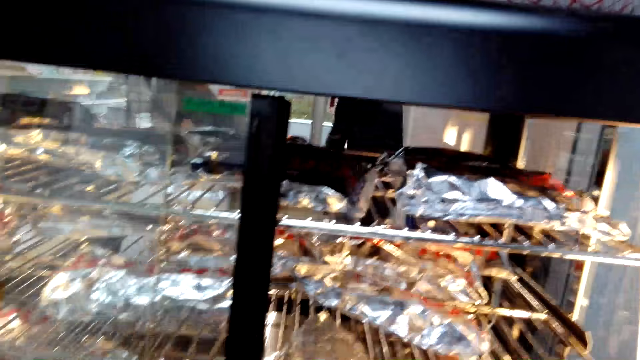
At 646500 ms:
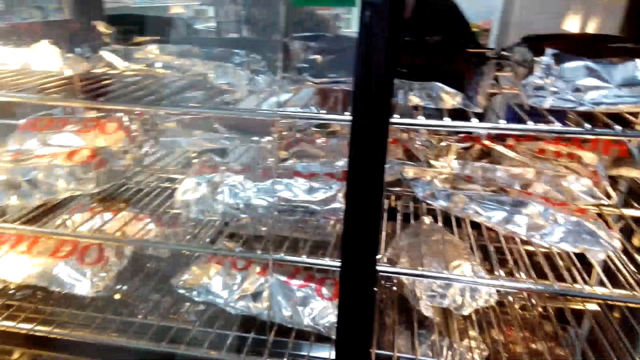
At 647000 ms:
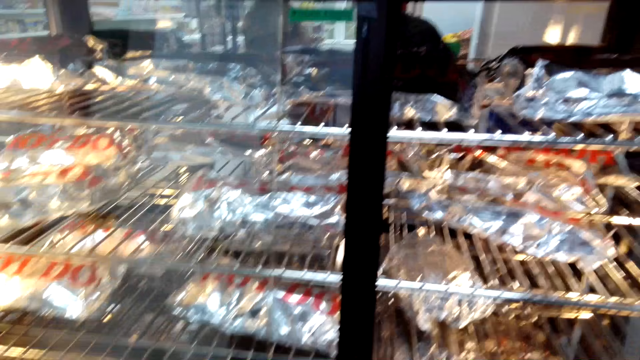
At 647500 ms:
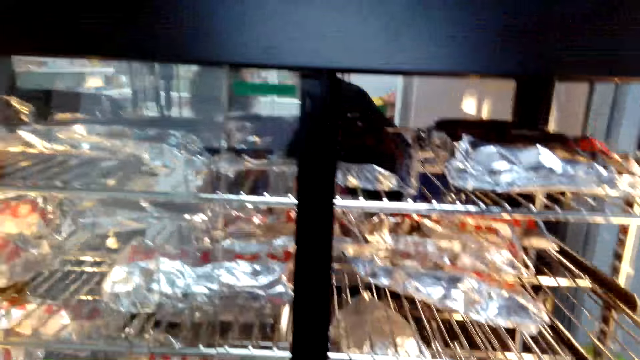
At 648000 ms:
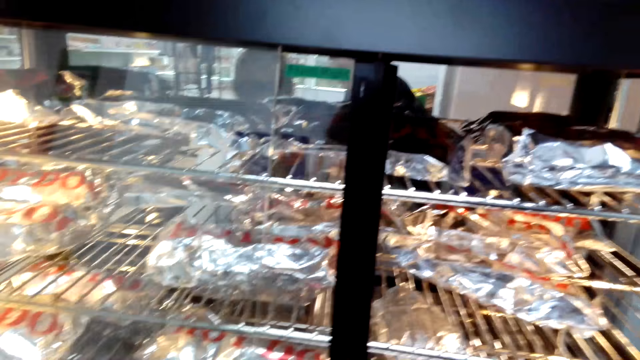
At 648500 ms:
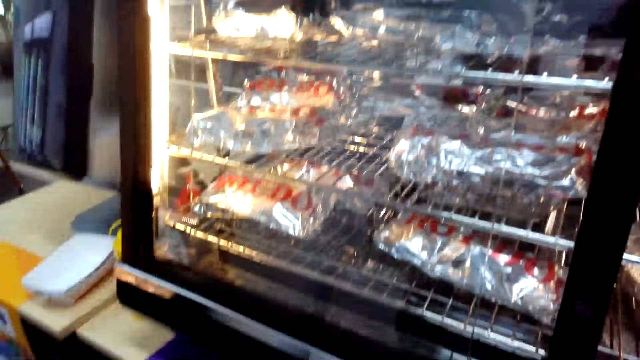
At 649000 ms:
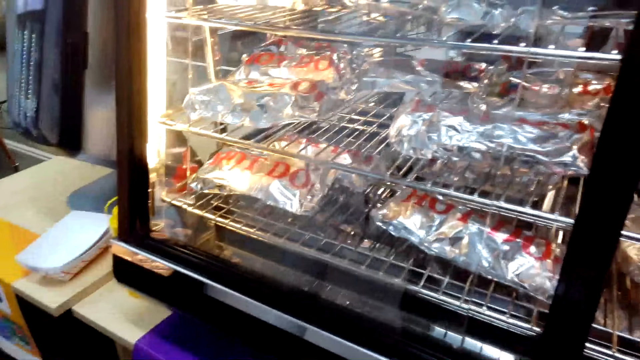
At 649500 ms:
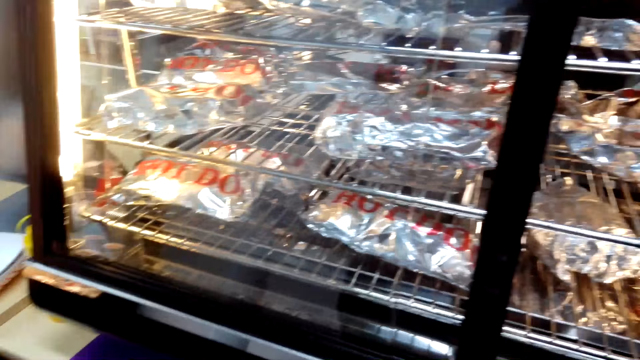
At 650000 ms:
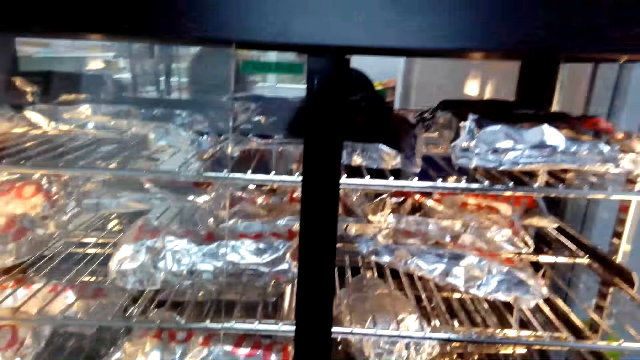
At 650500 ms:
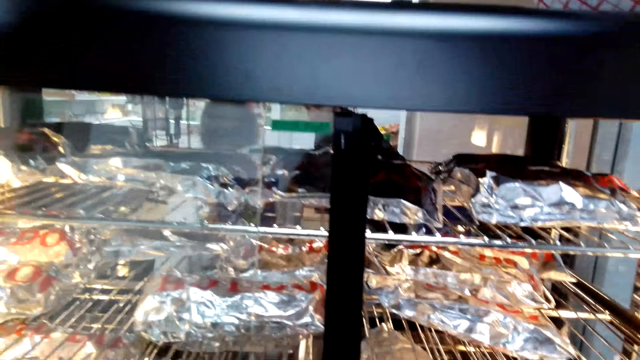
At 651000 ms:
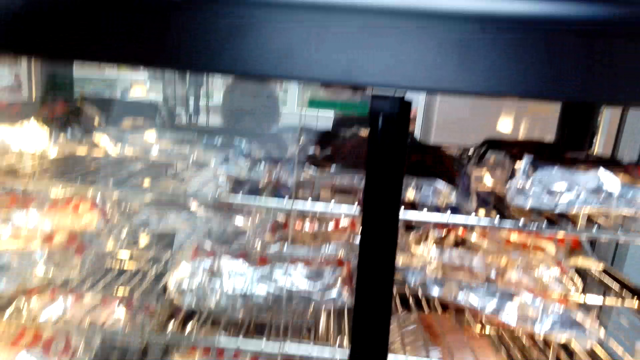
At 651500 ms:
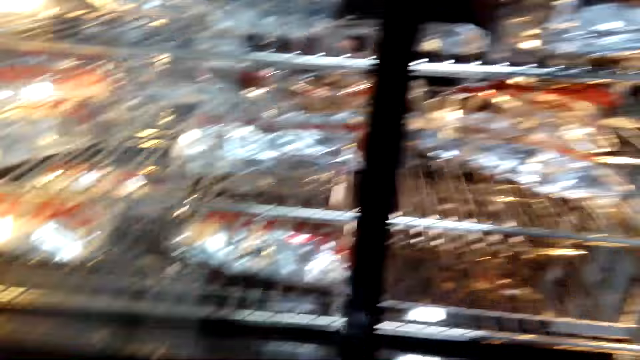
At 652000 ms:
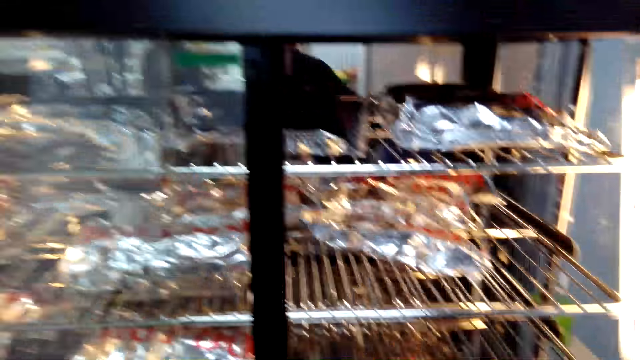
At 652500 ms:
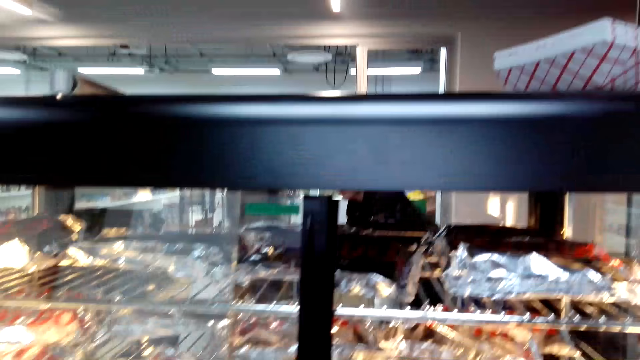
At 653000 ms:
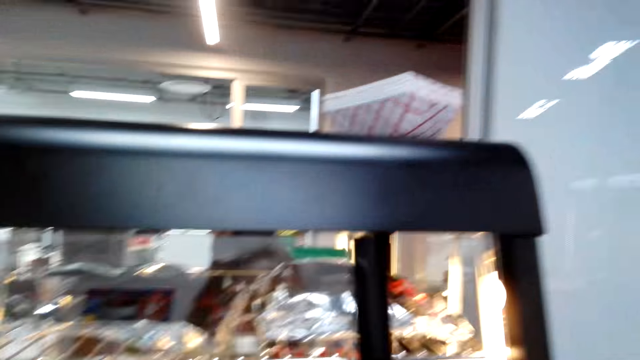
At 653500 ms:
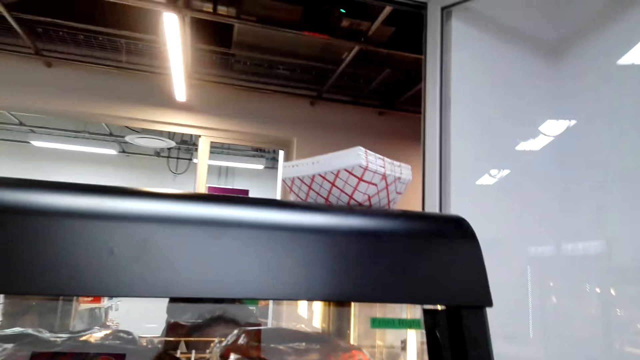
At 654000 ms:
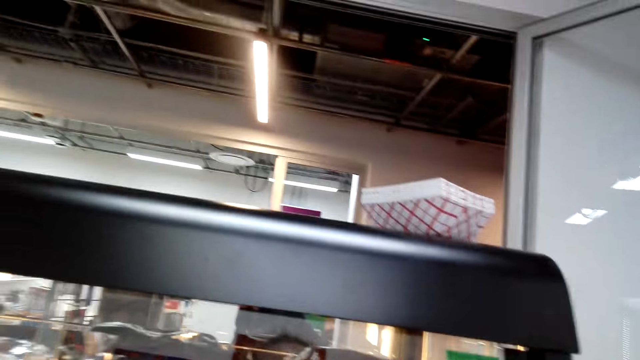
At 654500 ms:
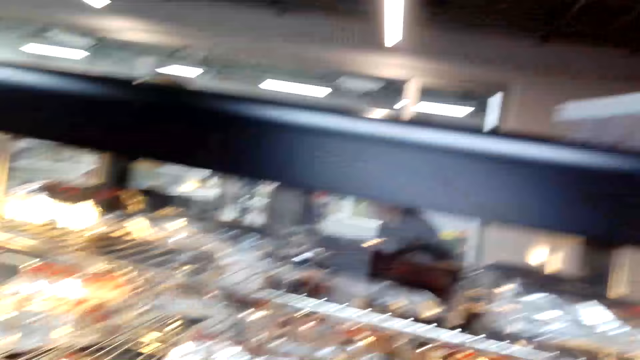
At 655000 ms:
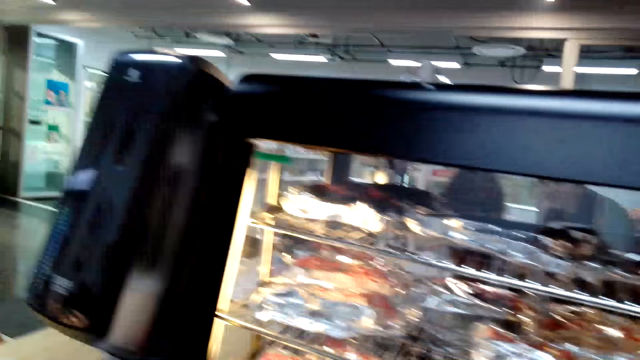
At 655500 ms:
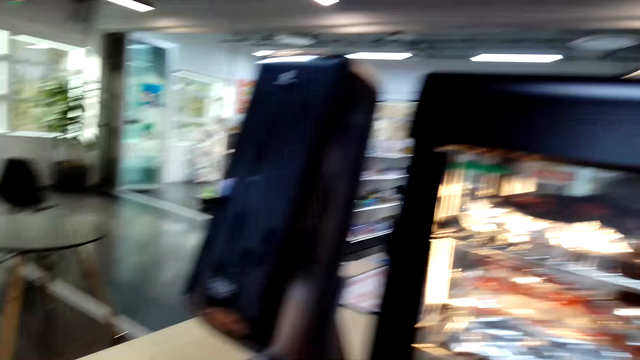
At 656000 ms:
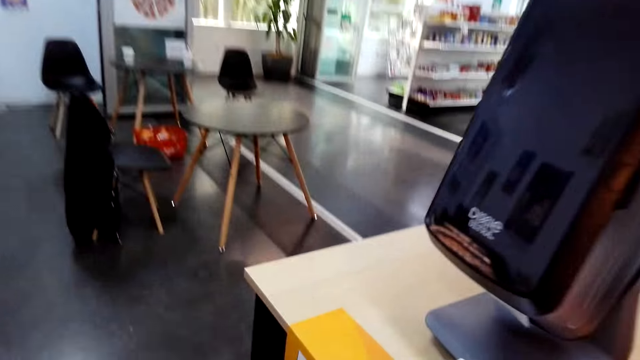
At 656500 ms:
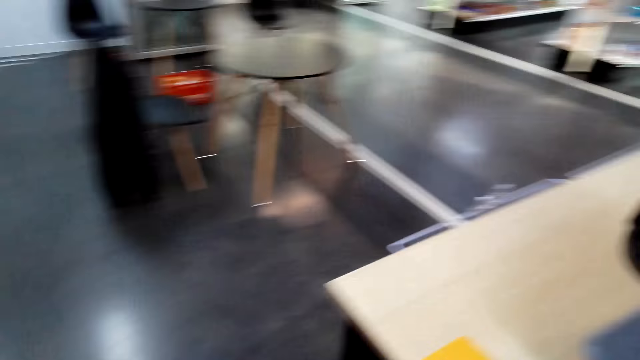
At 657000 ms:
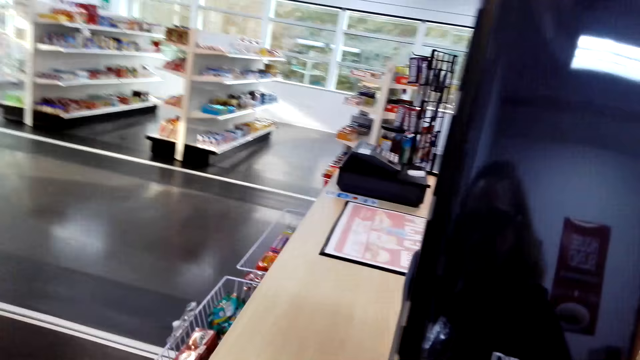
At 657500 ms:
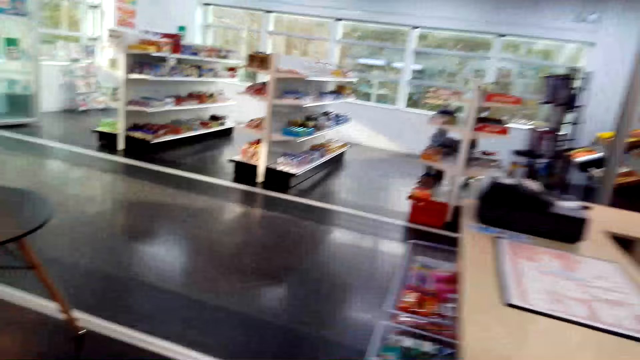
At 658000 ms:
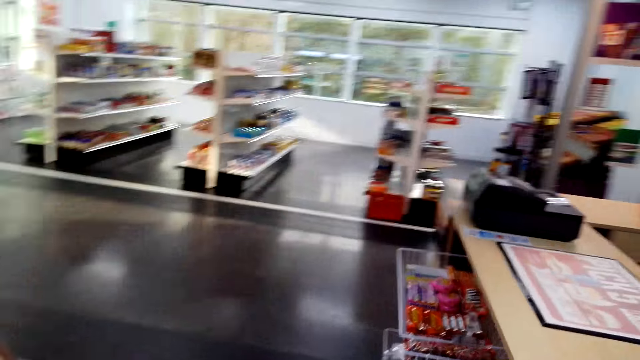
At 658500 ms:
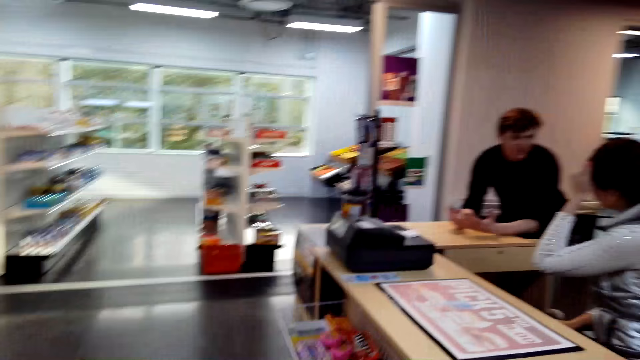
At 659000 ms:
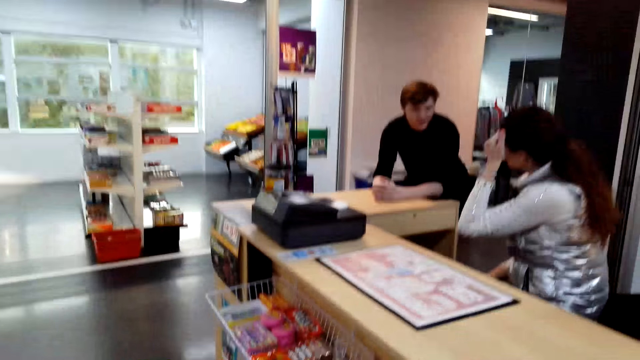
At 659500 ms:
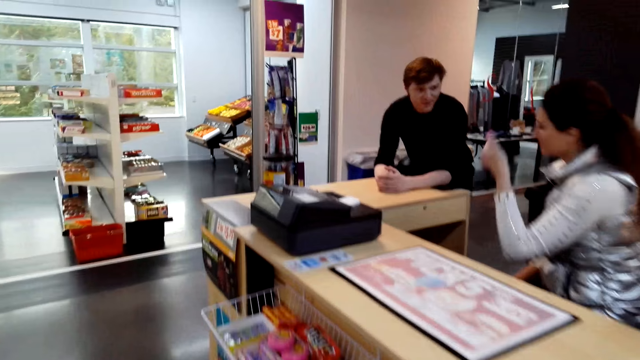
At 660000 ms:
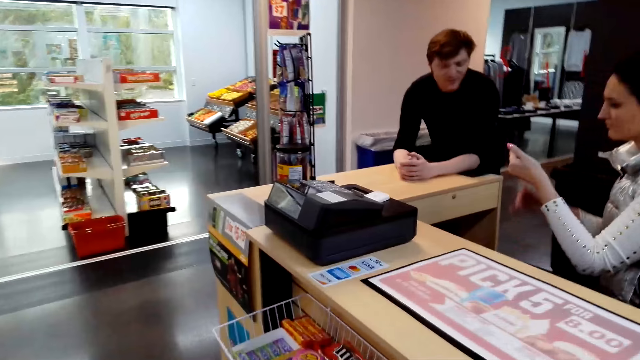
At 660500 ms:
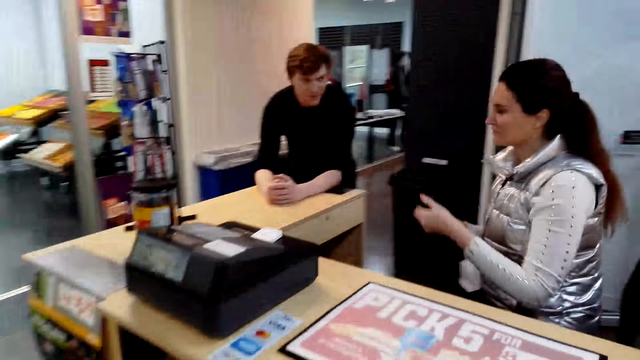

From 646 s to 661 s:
The camera wearer touches the aluminum wrapper. They pick something, close the shelf, walk away from the shelf, and walk around the supermarket.

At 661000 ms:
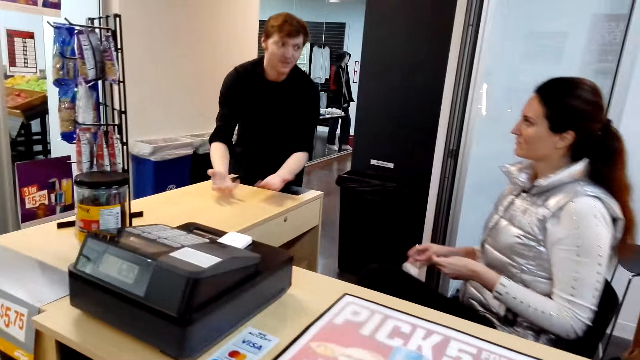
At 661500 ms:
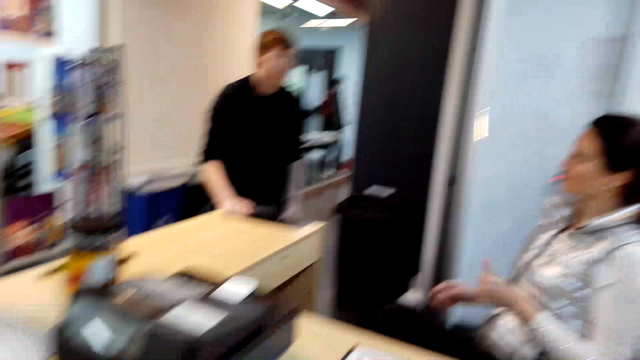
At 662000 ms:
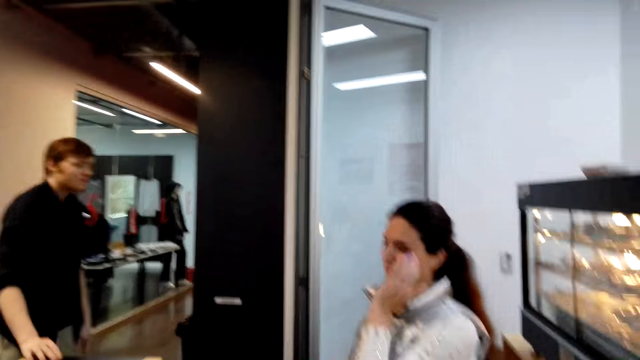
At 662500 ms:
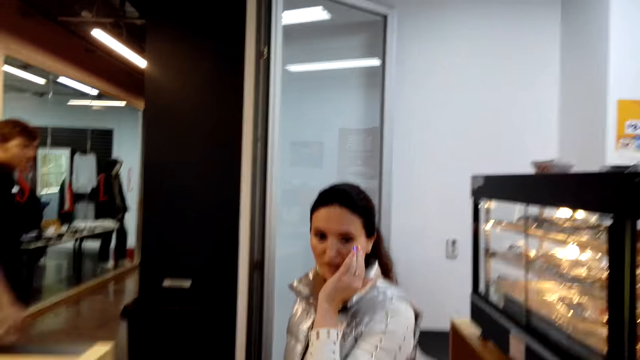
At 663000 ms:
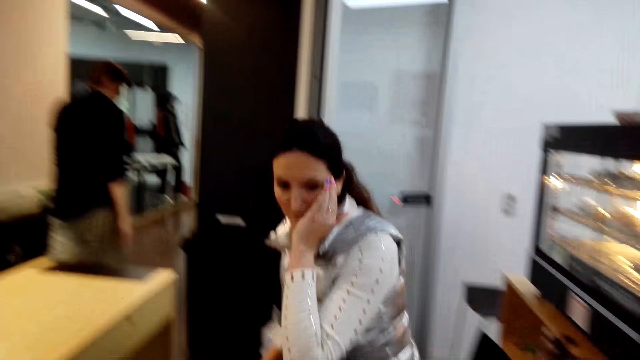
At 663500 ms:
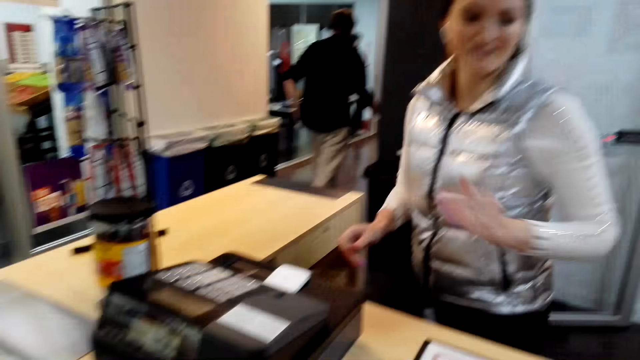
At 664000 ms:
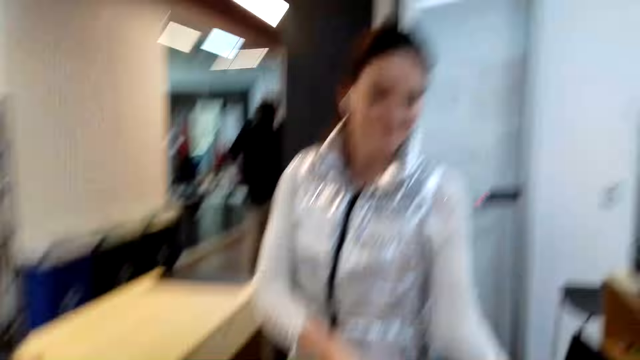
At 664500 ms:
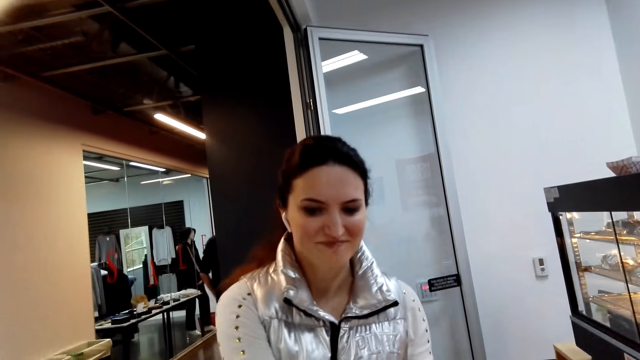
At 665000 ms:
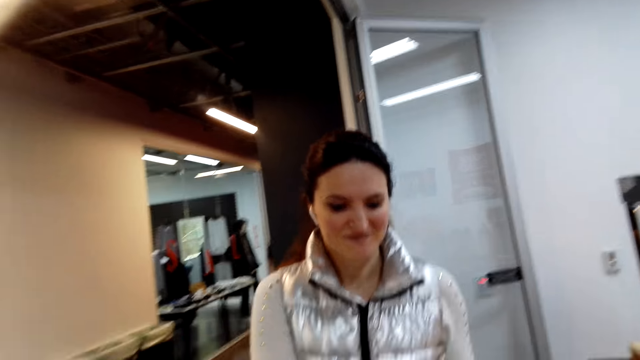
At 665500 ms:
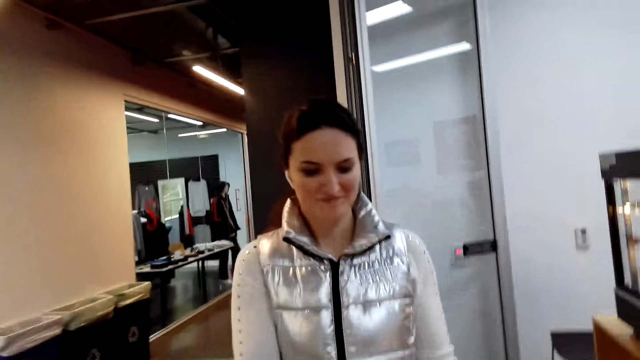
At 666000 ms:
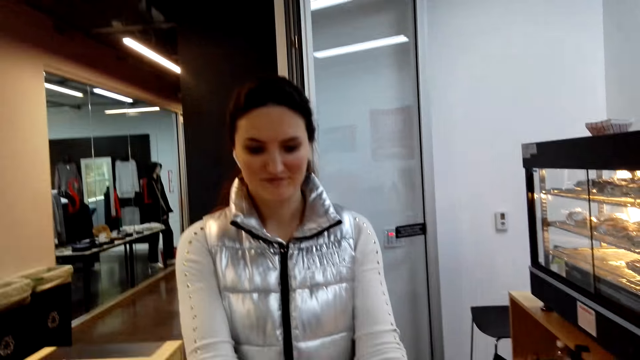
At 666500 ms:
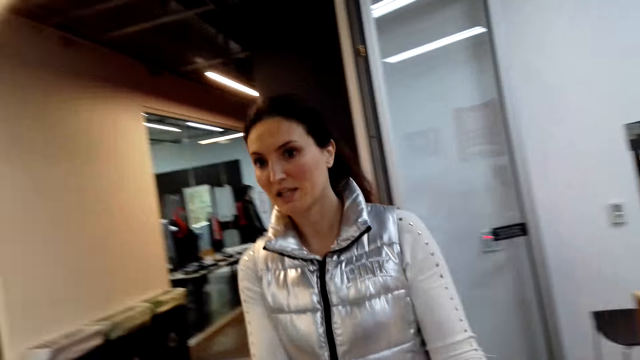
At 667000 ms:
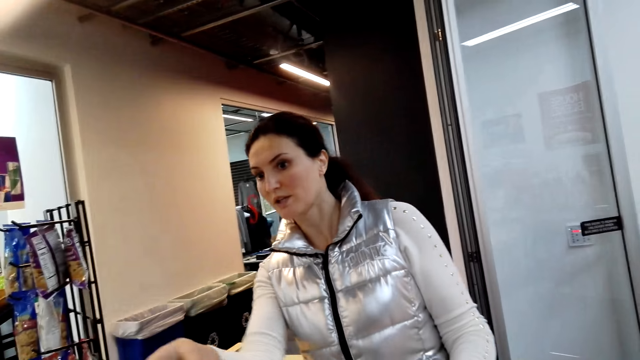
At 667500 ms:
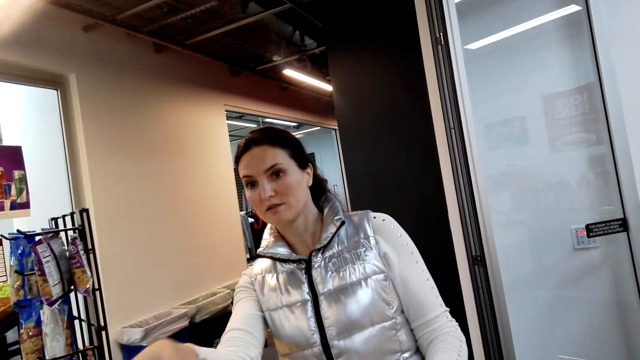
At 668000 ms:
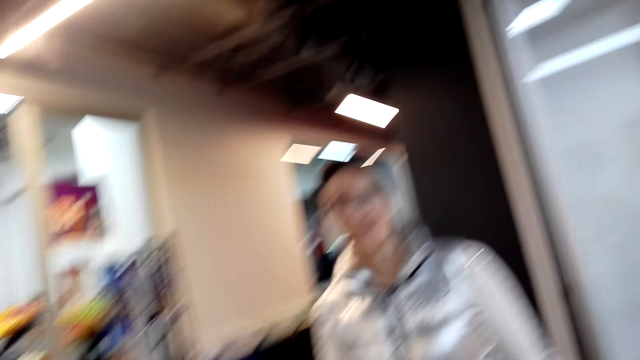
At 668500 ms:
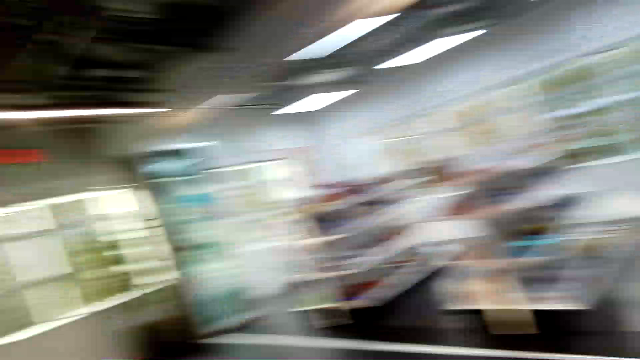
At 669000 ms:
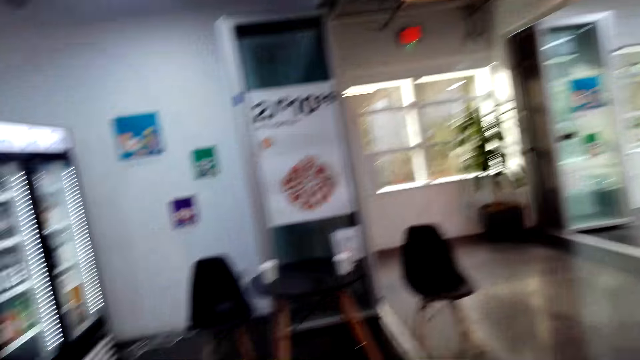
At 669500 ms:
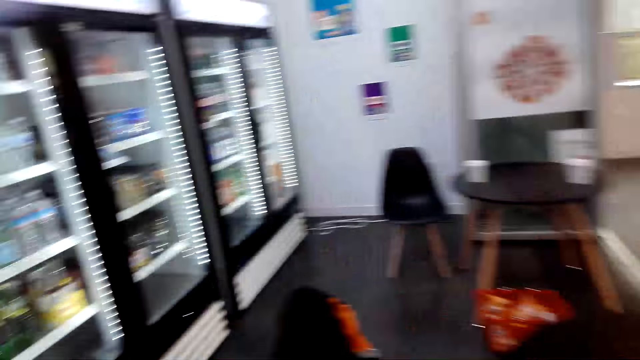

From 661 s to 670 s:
The camera wearer talks to a woman. The woman talks to the camera wearer. The camera wearer turns to the other side.
